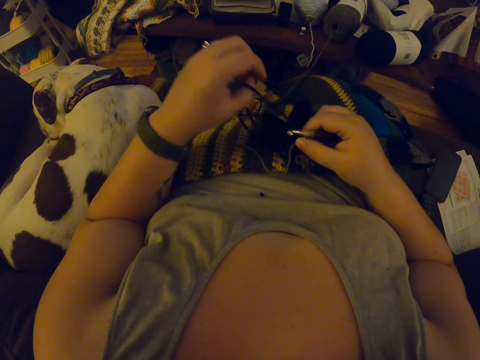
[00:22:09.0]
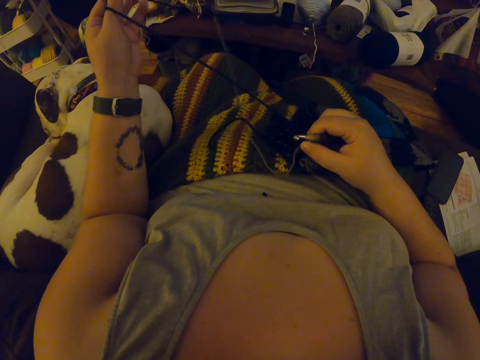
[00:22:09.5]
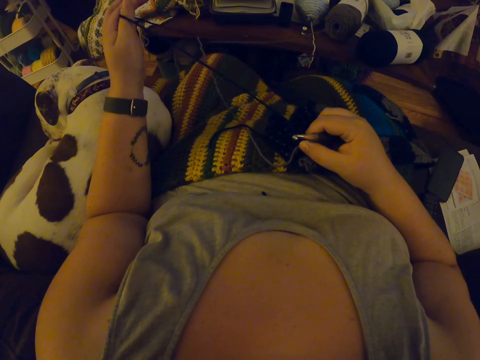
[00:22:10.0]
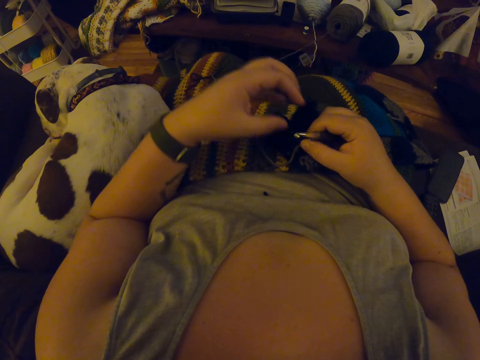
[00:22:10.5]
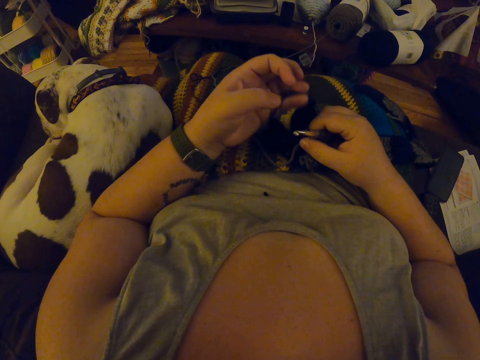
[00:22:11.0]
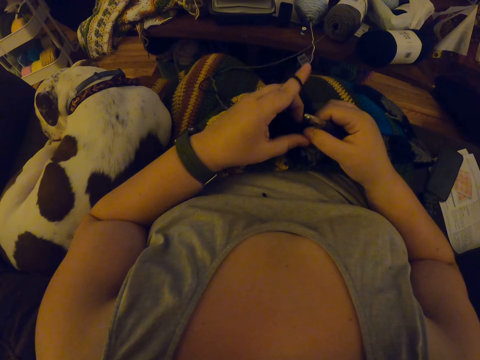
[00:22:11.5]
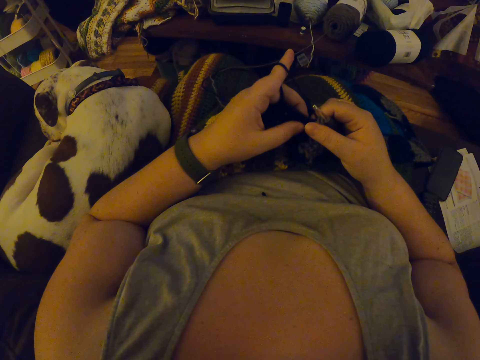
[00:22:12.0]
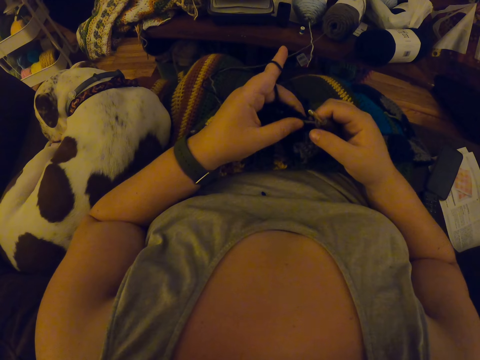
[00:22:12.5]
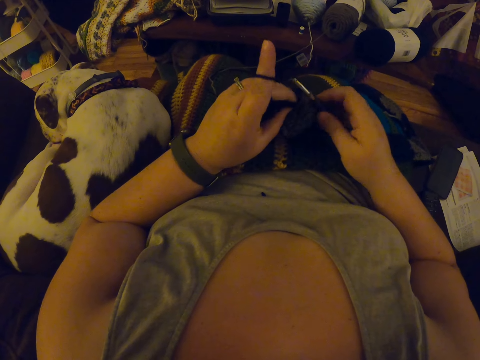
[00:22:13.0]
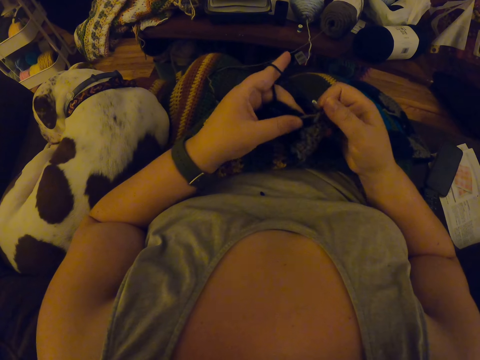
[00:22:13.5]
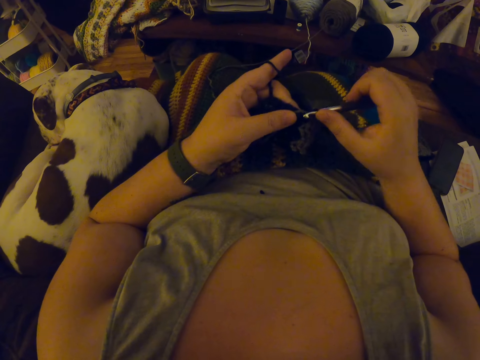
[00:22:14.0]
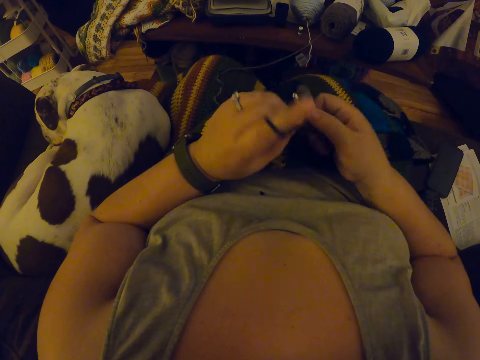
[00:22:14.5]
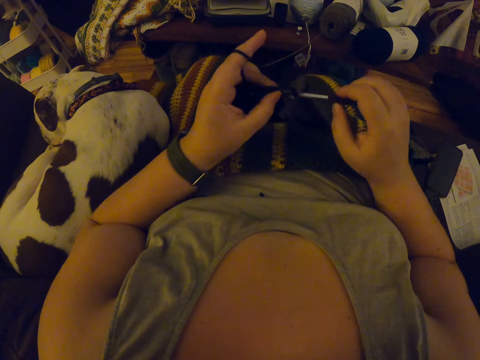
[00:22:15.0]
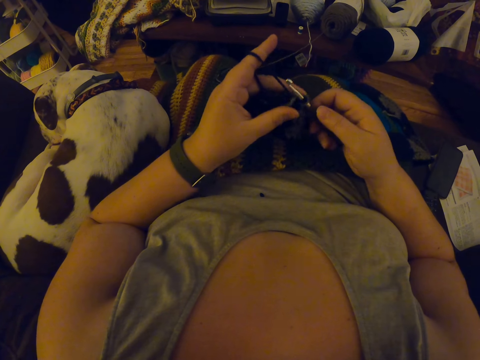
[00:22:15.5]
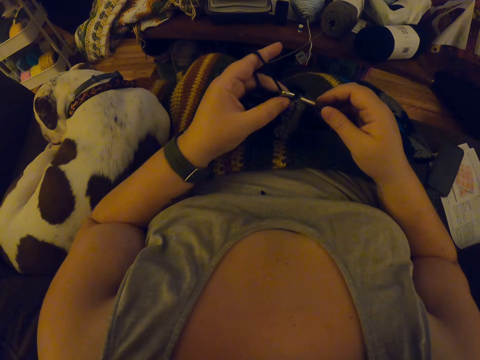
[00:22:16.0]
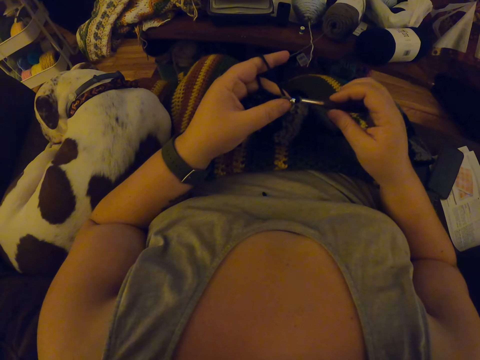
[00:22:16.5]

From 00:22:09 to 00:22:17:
The camera wearer knits the cloth.

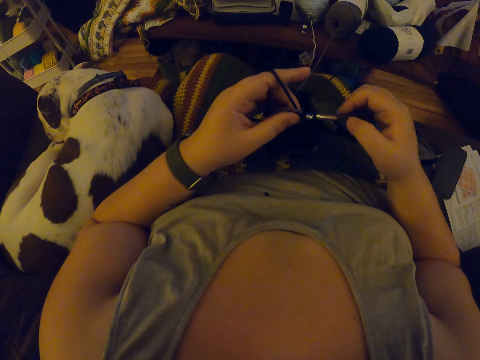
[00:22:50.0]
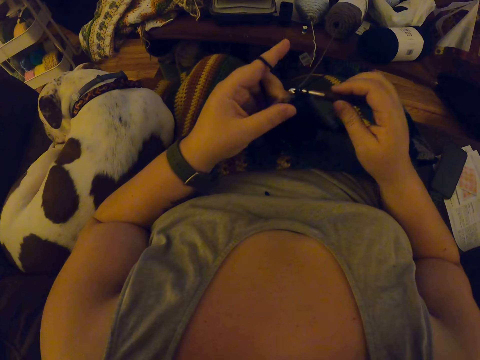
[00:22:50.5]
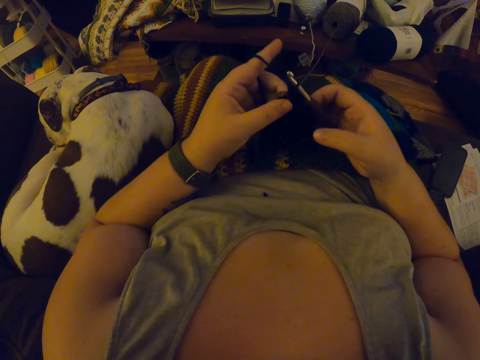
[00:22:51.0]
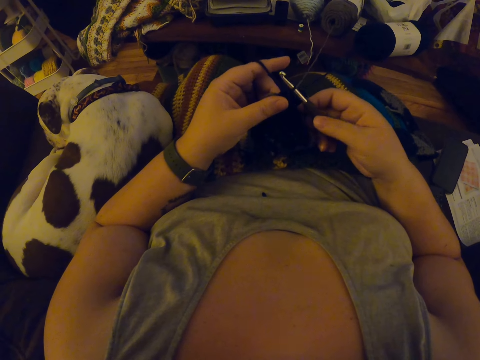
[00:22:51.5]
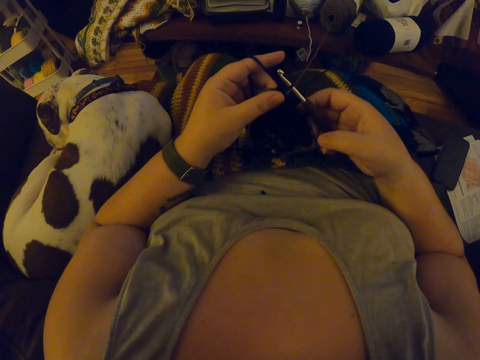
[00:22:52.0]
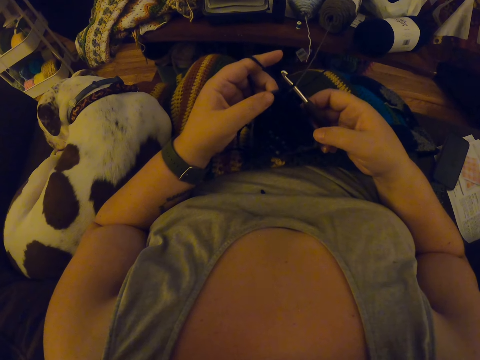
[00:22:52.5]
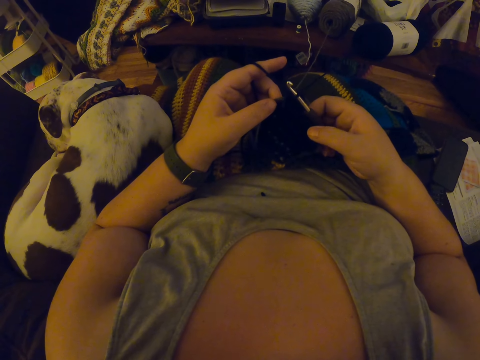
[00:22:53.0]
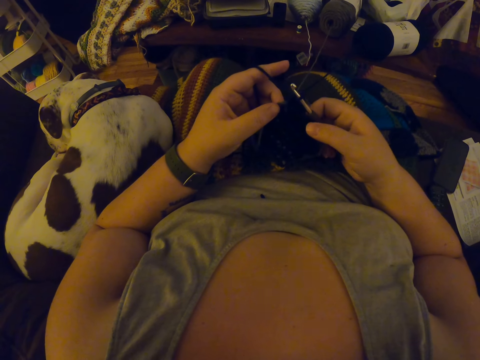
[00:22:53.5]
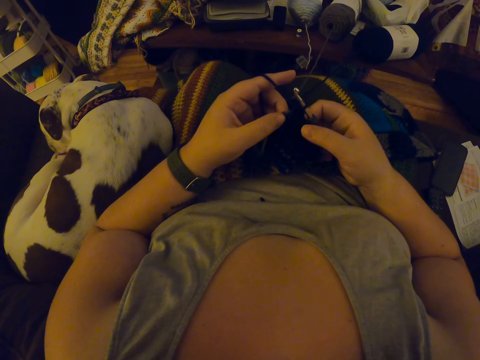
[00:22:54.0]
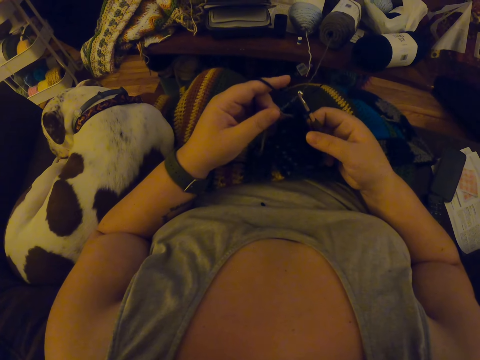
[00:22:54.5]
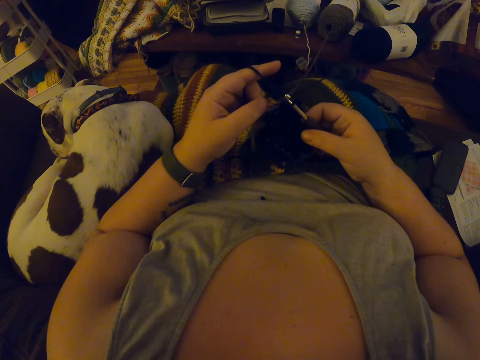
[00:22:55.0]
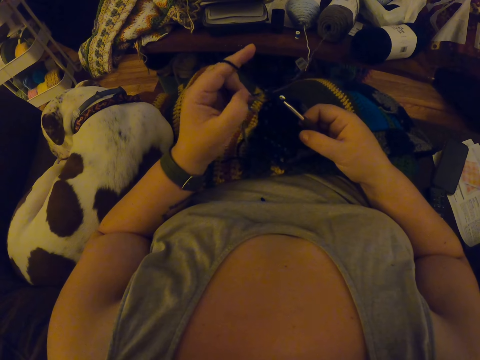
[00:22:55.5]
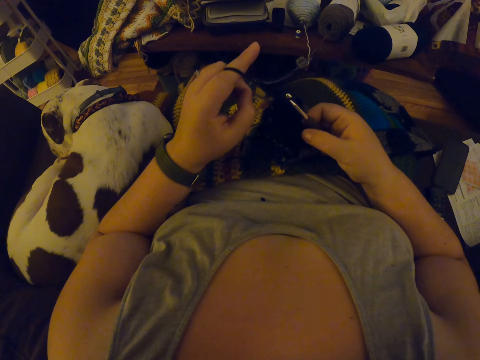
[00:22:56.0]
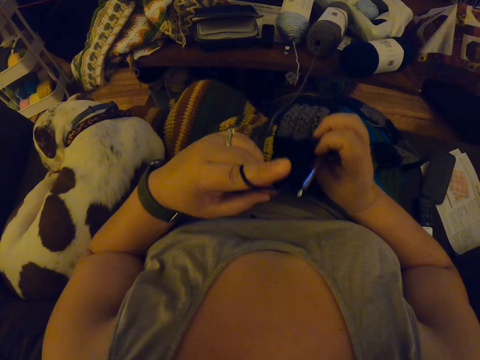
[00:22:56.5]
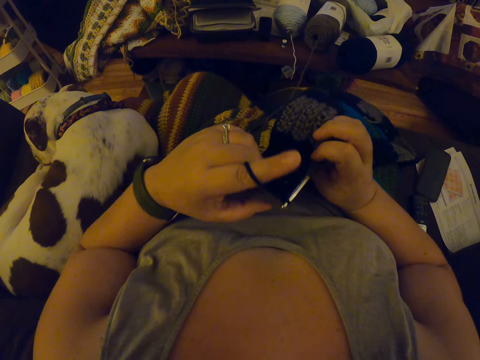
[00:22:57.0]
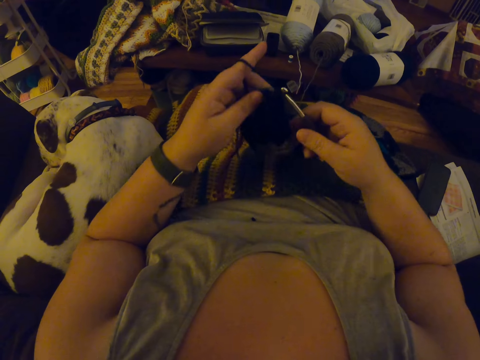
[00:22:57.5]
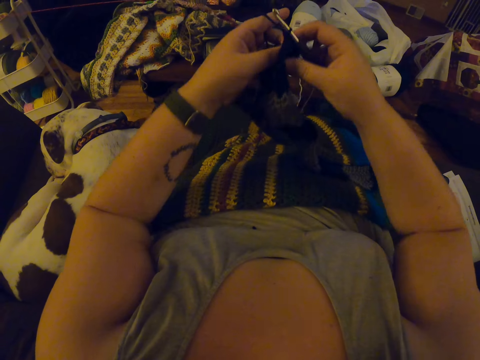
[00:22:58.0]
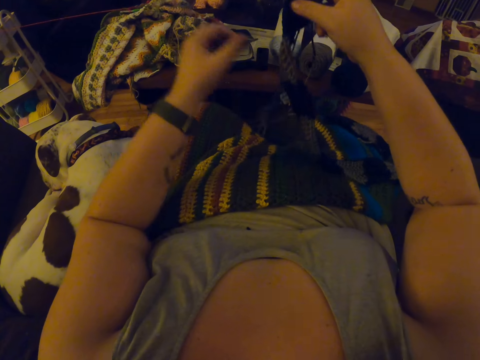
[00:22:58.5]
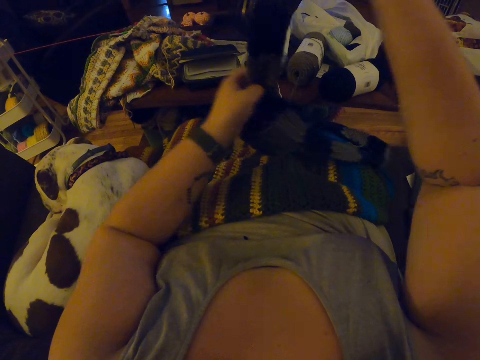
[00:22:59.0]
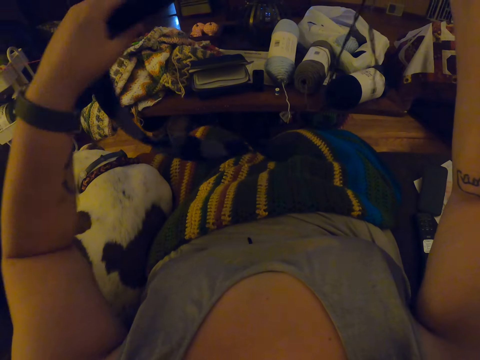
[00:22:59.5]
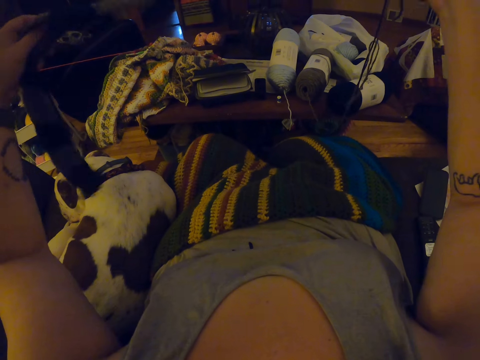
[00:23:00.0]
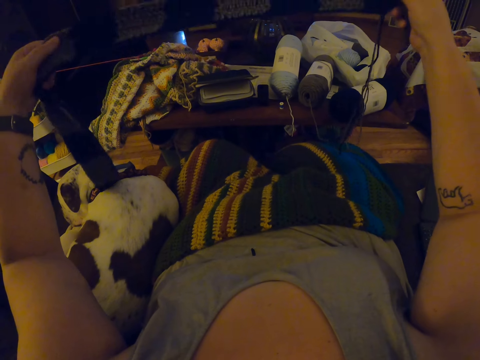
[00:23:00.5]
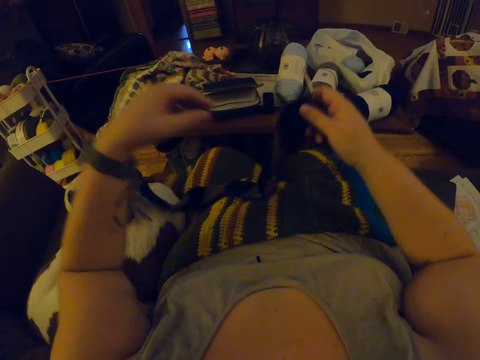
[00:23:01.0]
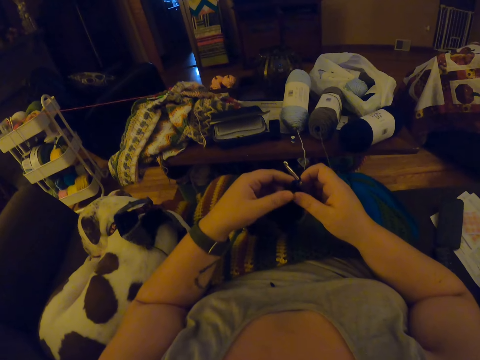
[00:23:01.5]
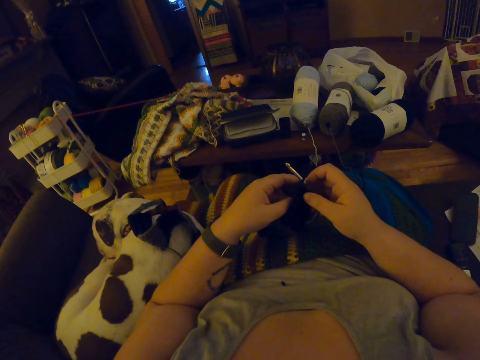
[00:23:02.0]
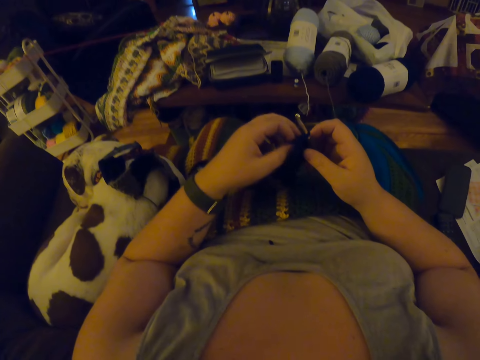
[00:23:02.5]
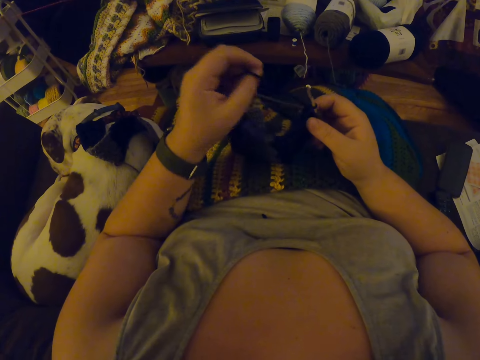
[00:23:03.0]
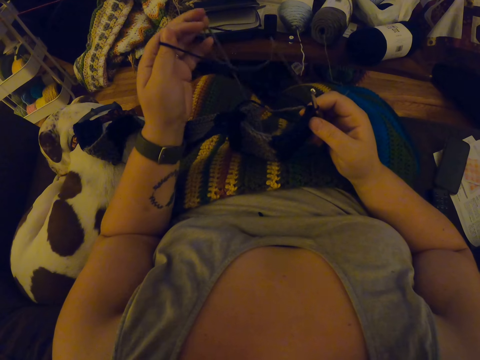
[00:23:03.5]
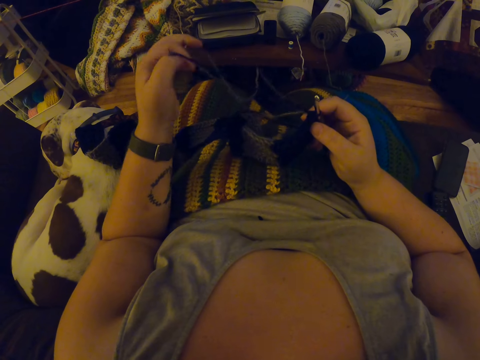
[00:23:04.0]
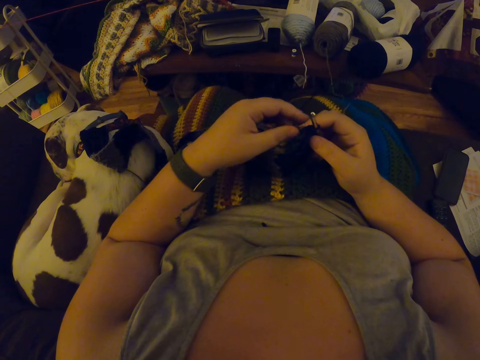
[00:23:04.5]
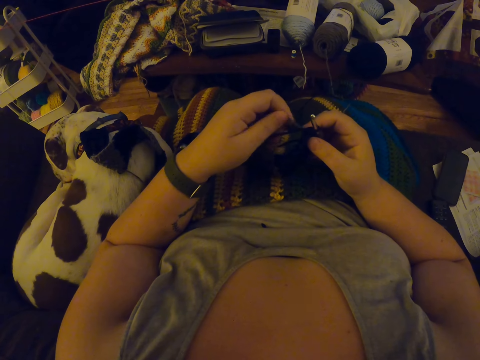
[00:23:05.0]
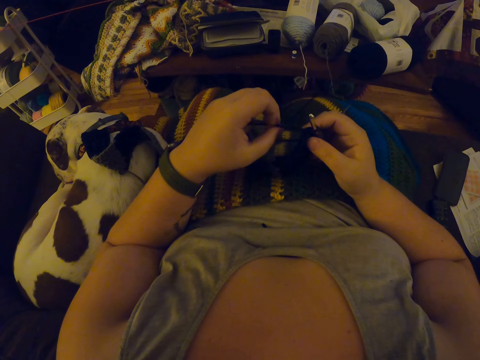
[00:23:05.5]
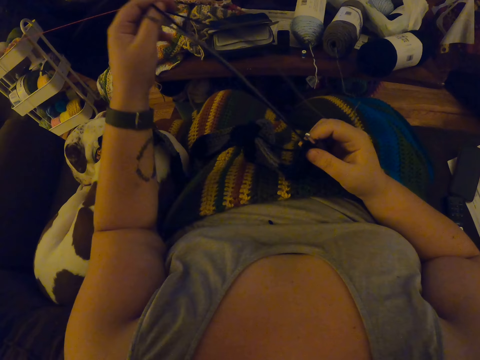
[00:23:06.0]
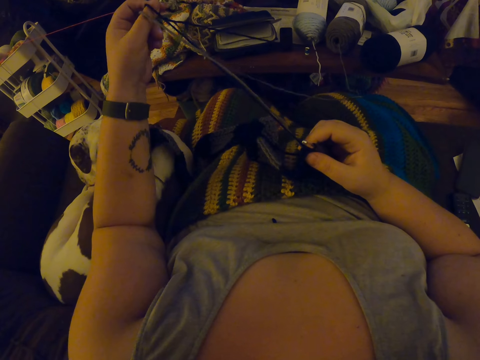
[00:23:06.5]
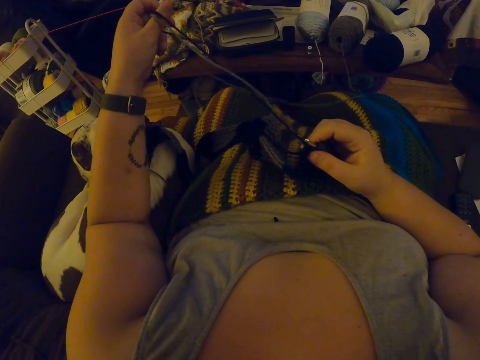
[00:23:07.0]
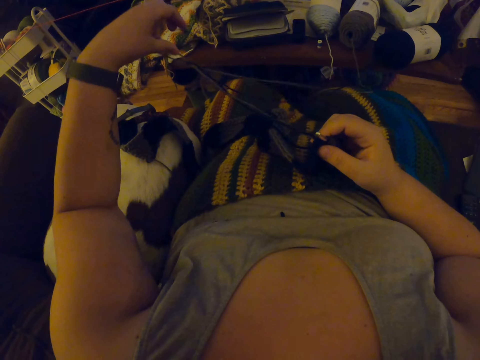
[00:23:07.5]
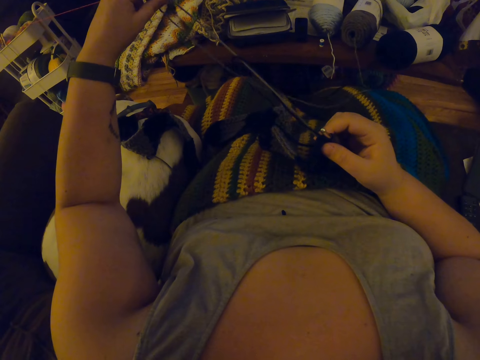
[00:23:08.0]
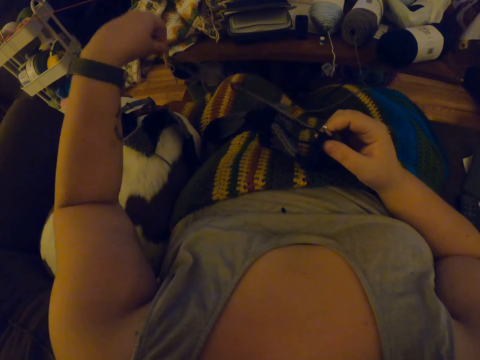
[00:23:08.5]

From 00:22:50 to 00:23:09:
The camera wearer adjusts a piece of knitted fabric on a lap. She adjusts the crochet with her hands. She flips the piece of knitted fabric on the lap. She crochets yarn with a crochet hook. She pulls out a knitting thread from the piece of knitted fabric.
